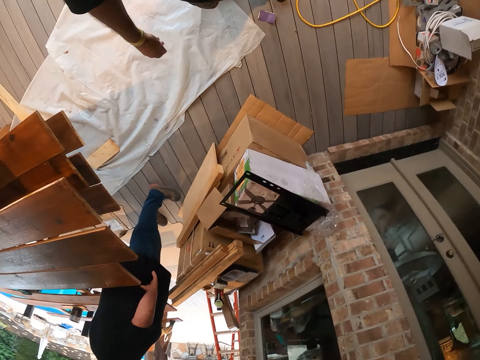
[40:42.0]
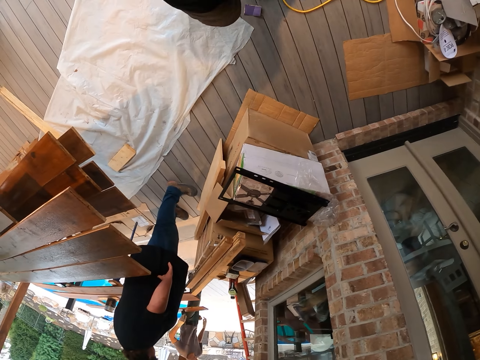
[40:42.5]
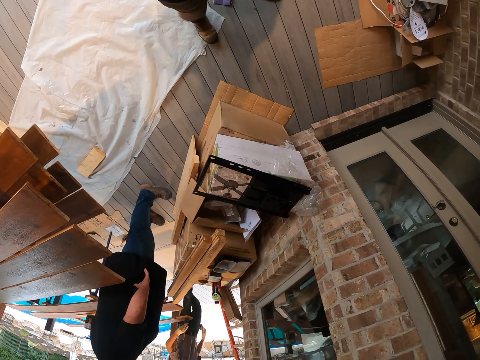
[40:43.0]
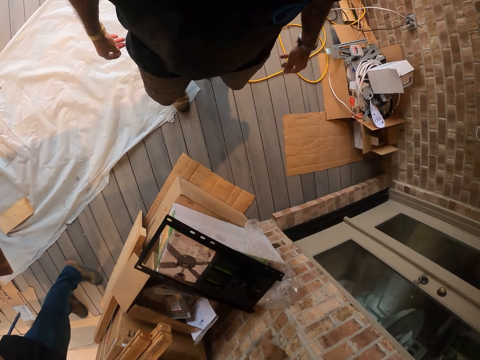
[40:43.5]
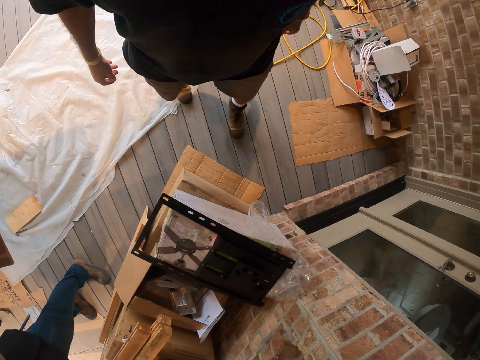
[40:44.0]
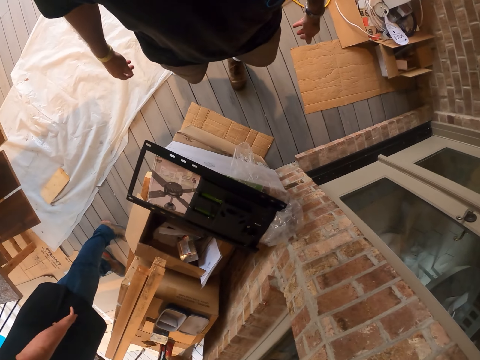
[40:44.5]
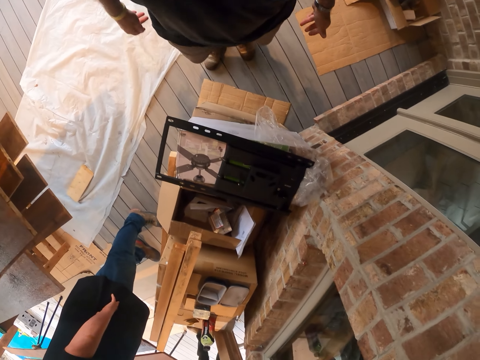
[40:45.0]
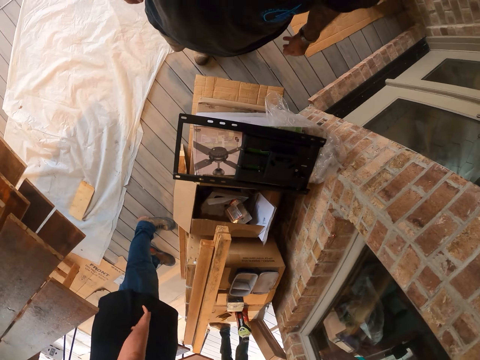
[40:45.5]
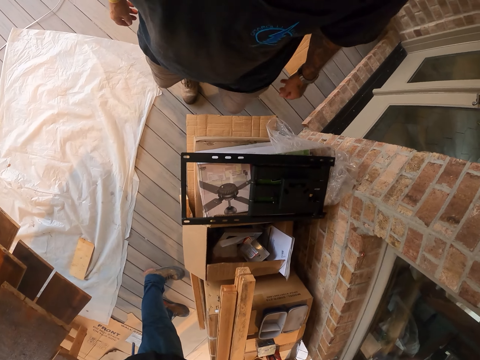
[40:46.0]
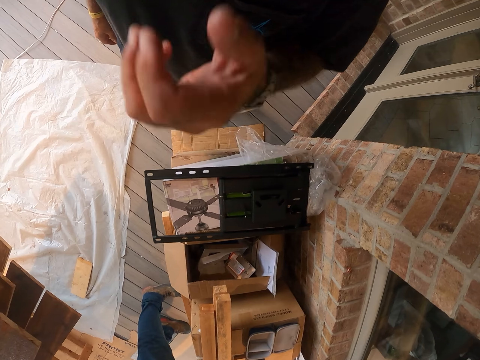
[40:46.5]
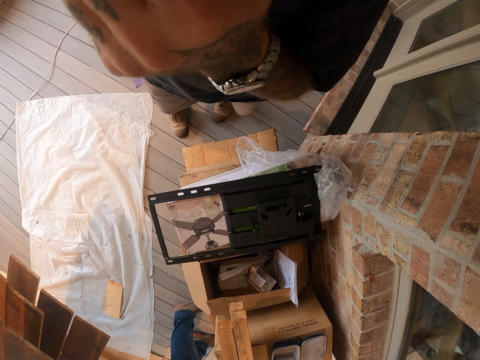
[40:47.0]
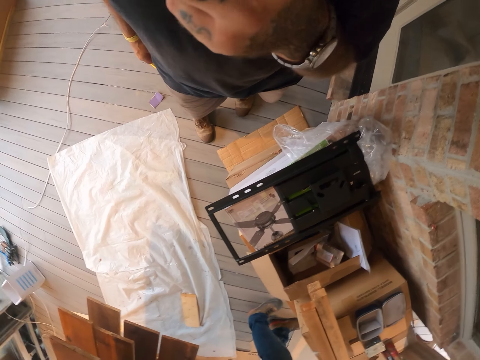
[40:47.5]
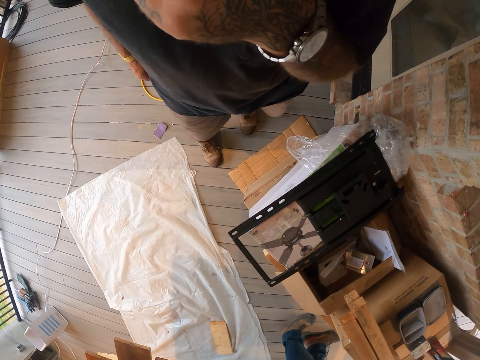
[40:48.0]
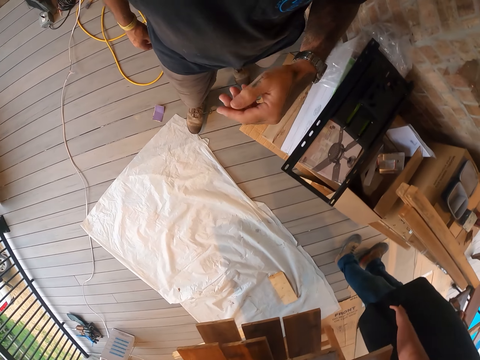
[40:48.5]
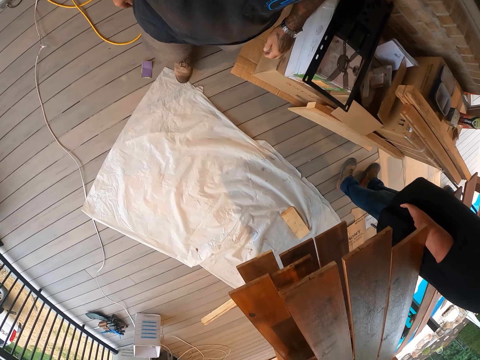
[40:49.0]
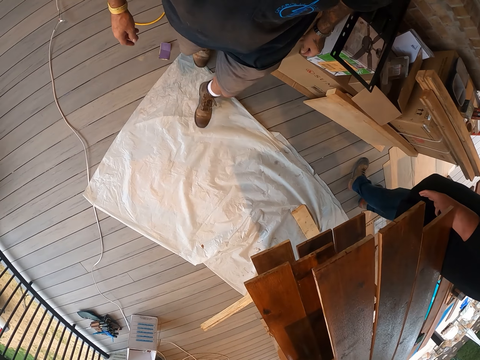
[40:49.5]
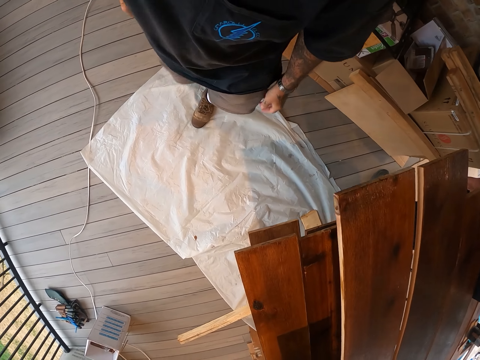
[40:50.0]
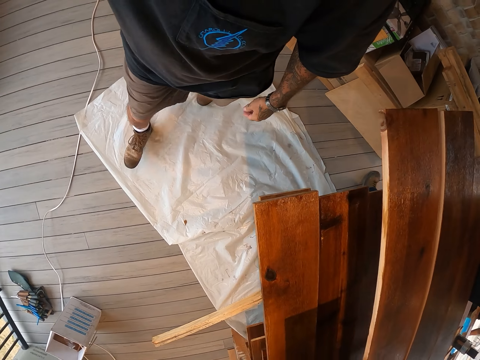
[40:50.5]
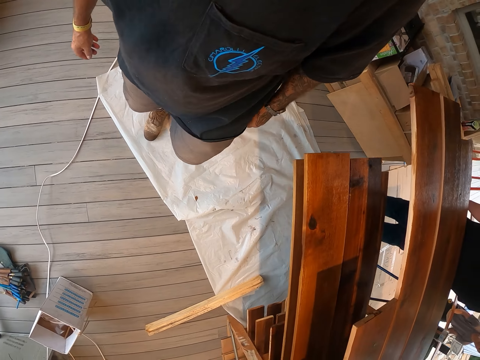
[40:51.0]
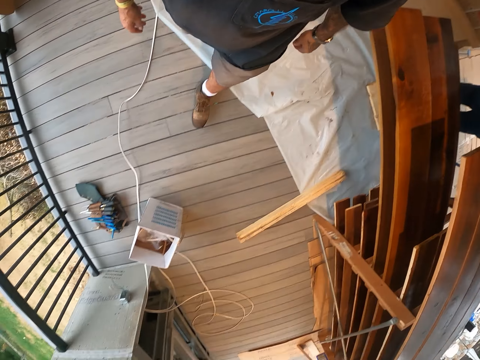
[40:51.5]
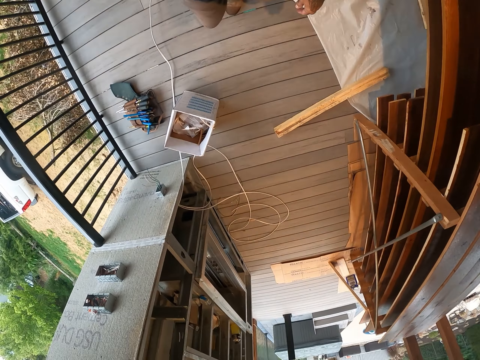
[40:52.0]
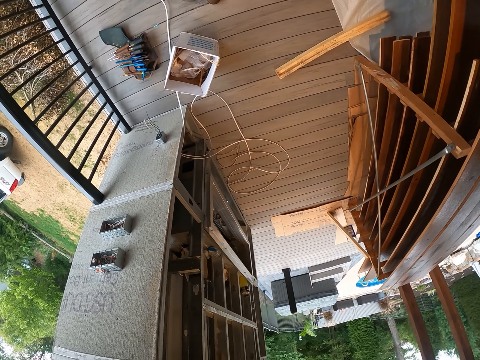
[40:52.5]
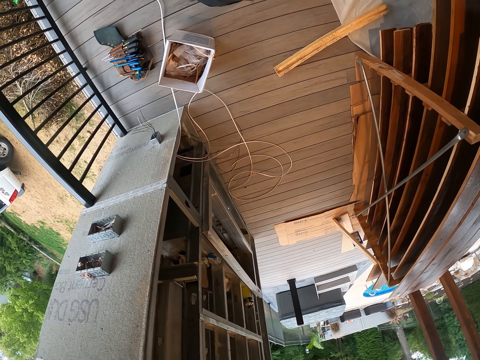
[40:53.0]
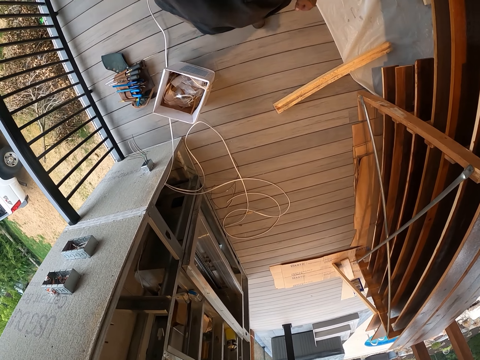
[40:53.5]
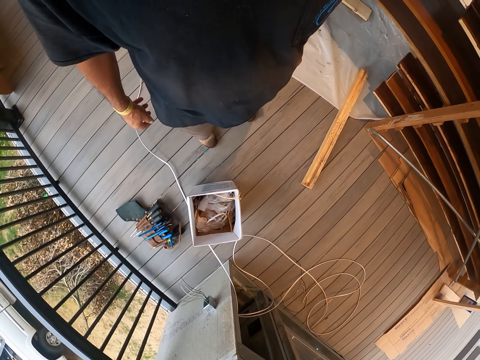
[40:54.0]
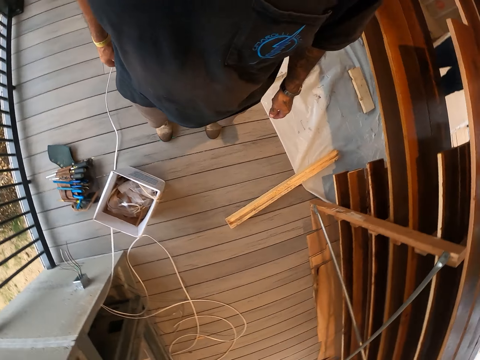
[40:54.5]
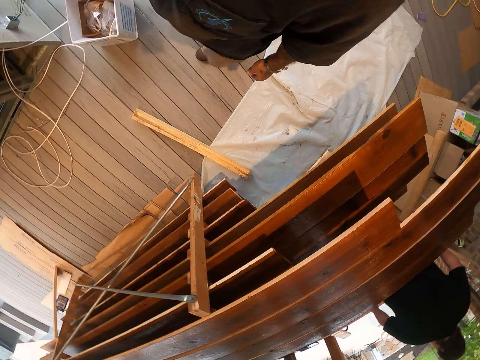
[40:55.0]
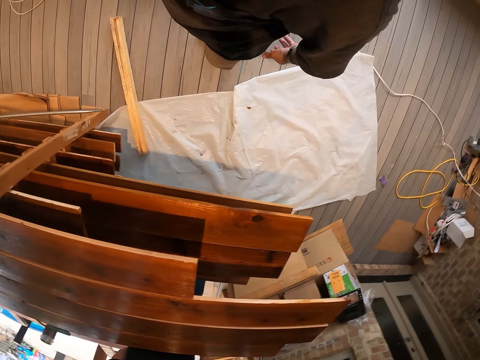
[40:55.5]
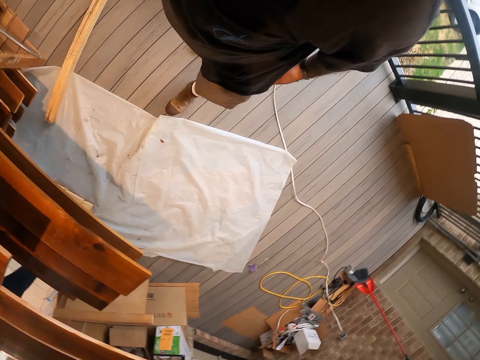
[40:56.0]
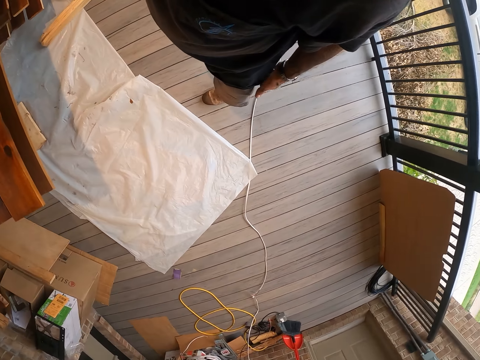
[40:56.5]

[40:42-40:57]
The camera wearer touches his face with the right hand. He walks around the workshop. He looks around the workshop.

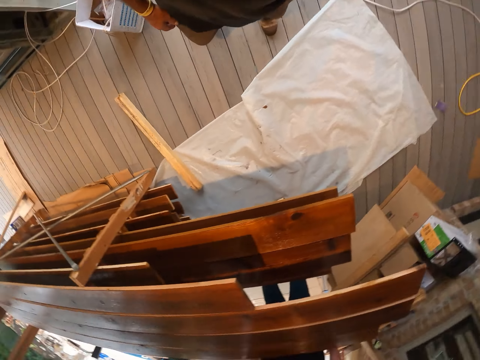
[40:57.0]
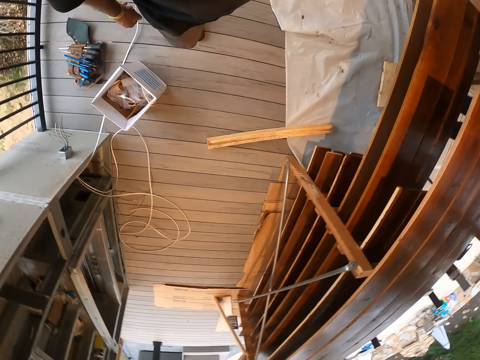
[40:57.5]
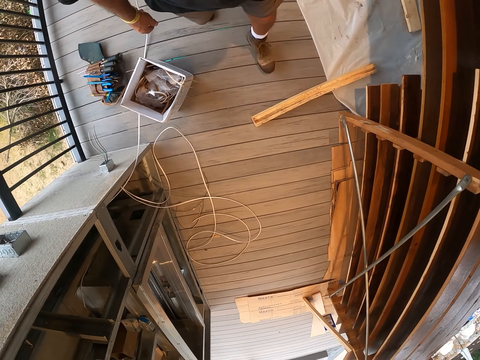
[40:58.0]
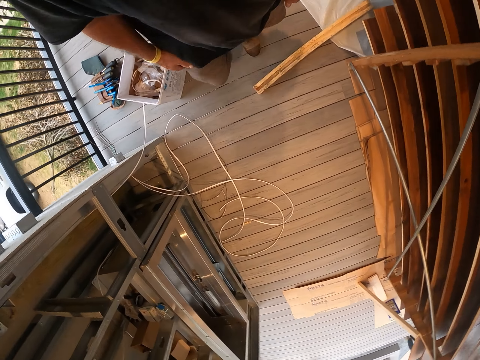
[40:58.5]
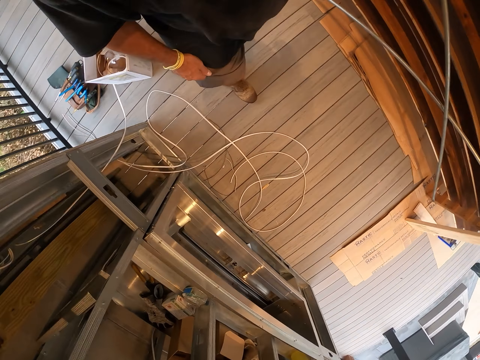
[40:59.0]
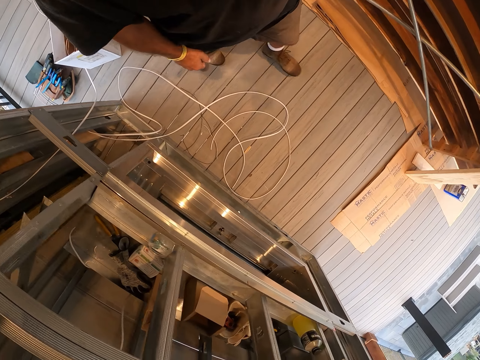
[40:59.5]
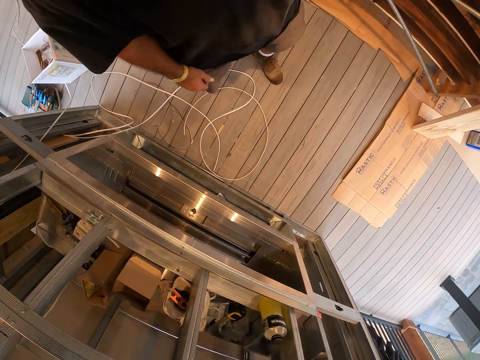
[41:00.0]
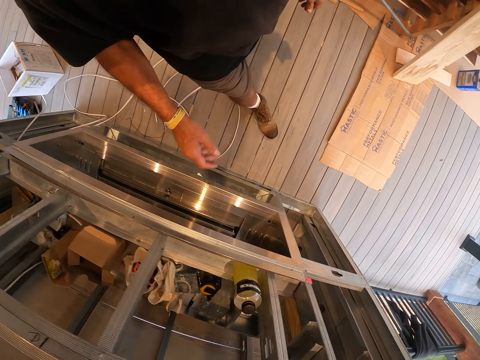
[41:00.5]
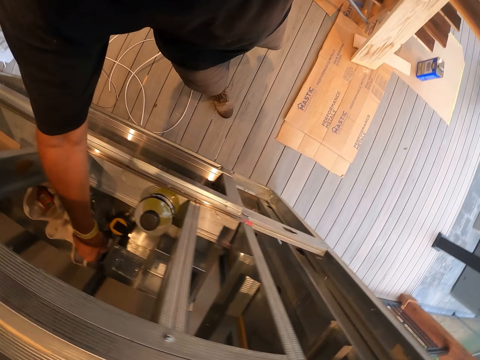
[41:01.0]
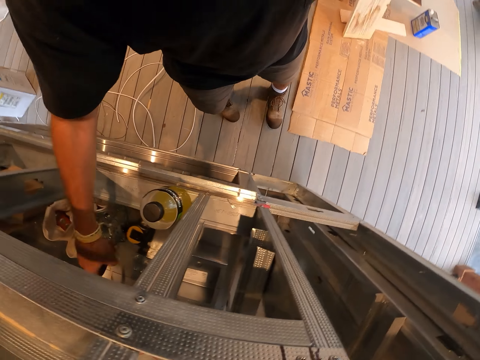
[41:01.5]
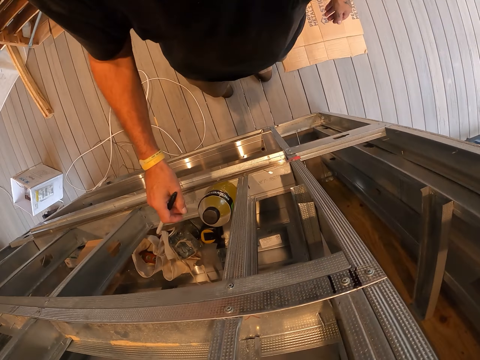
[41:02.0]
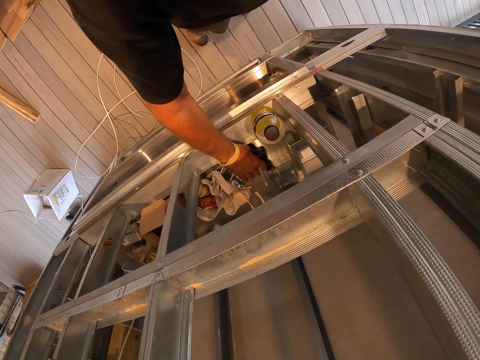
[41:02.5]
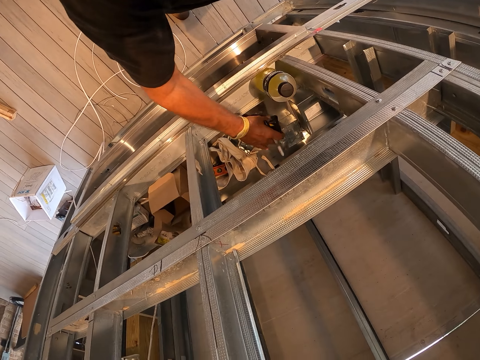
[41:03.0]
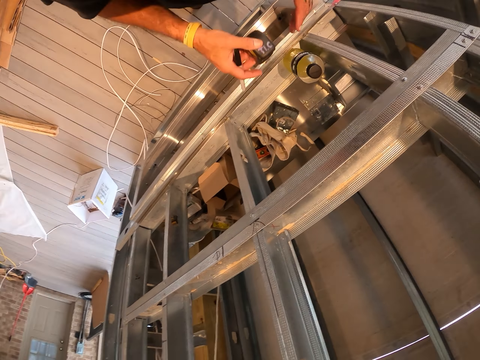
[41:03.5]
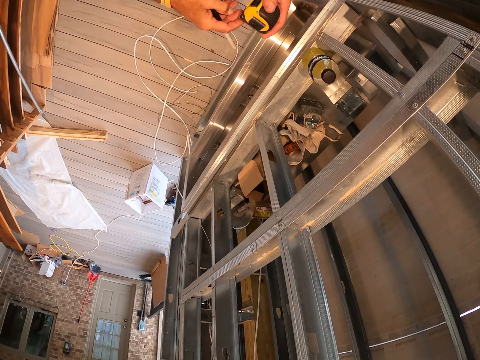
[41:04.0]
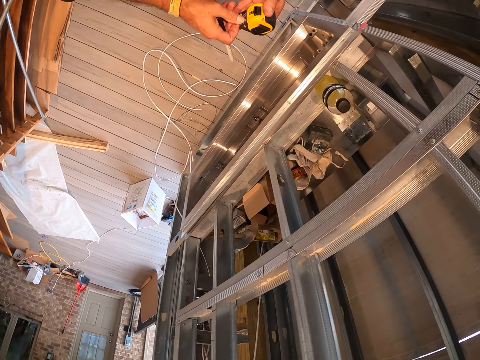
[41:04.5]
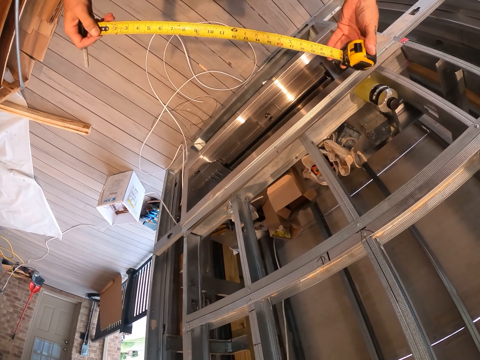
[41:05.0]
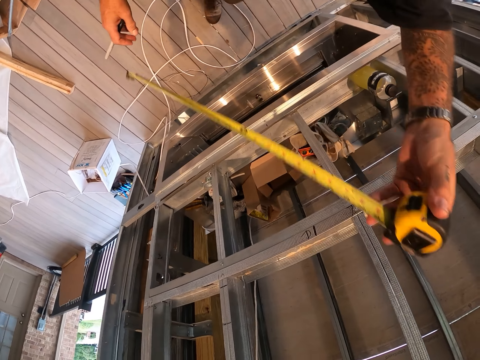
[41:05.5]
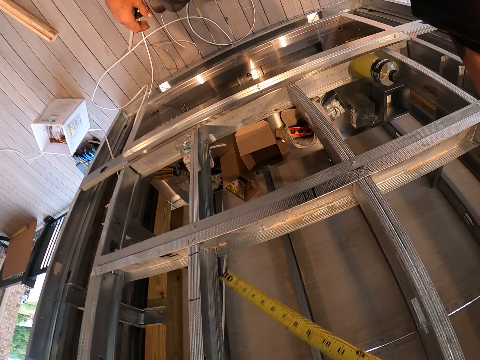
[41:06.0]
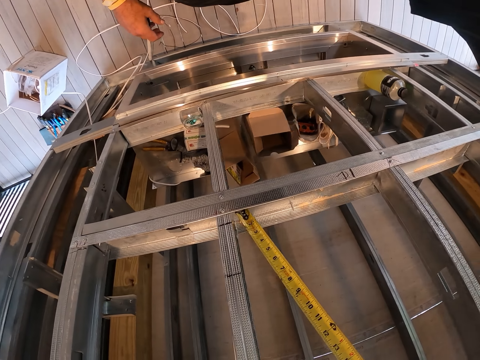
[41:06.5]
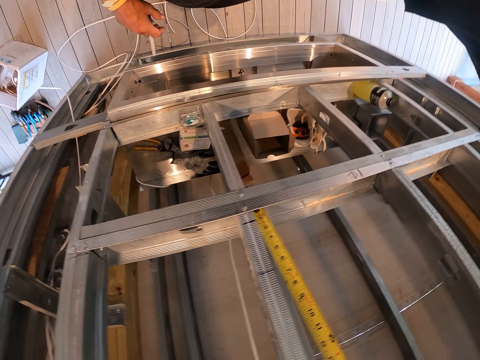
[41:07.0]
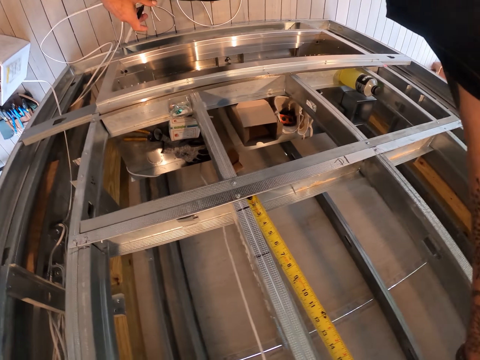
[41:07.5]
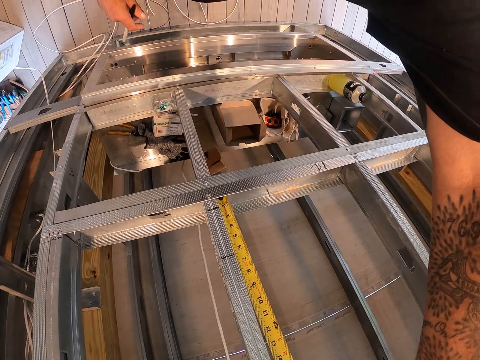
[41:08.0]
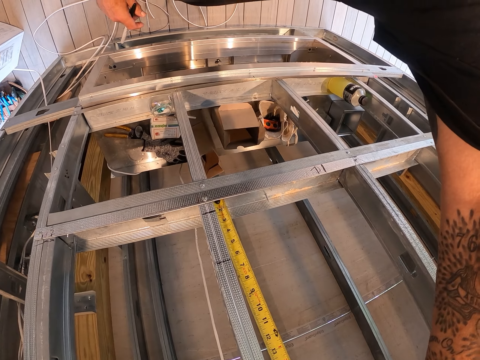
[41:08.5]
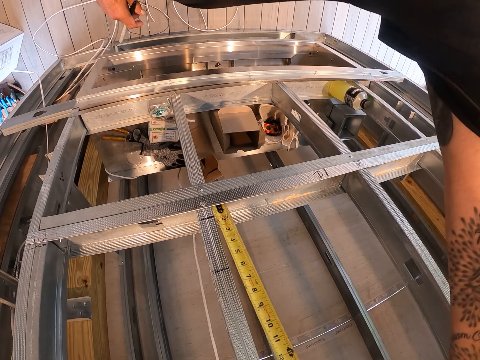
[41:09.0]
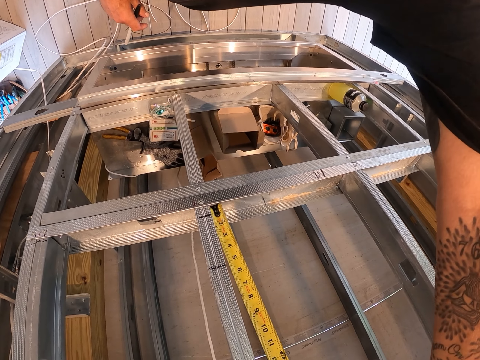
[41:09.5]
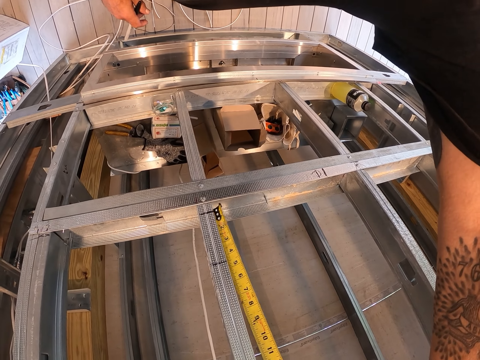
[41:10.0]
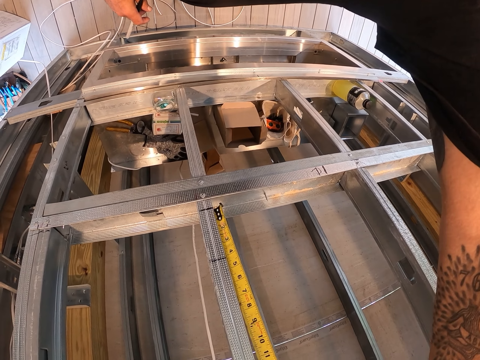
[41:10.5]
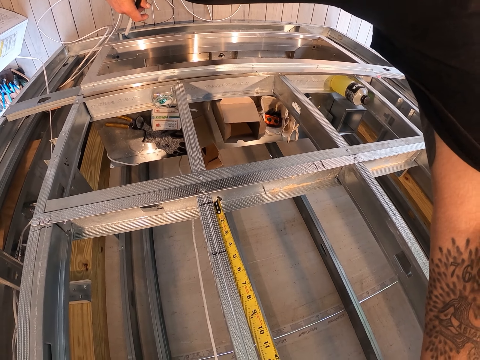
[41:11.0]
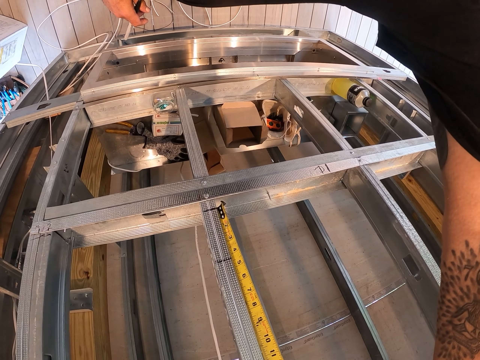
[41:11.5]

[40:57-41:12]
The camera wearer walks around the workshop. They pick up the mark pen from the shelf. They pick up the tape measure from the shelf. They move out the tape measure. They hold the tape measure on the steel frame wall. They measure the cabinet with the tape measure. They stare at the tape measure on the steel frame wall.
